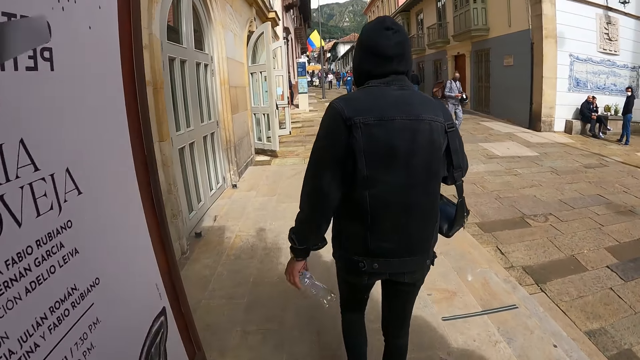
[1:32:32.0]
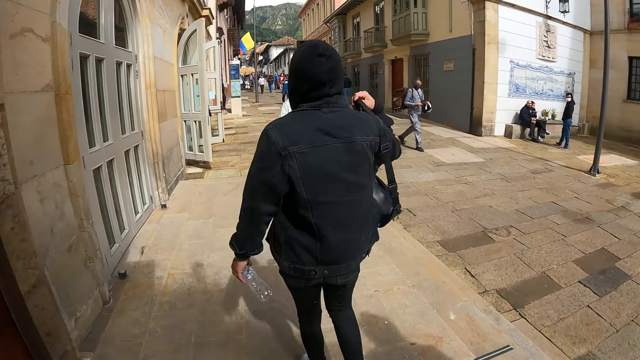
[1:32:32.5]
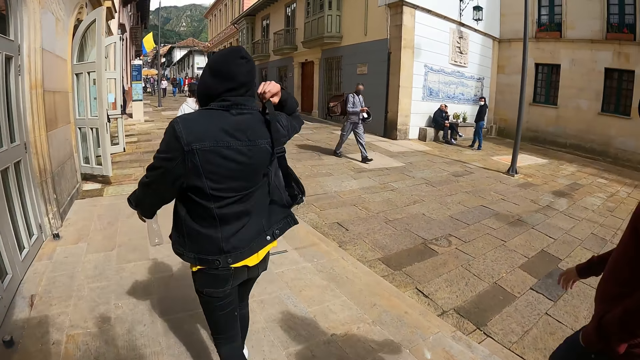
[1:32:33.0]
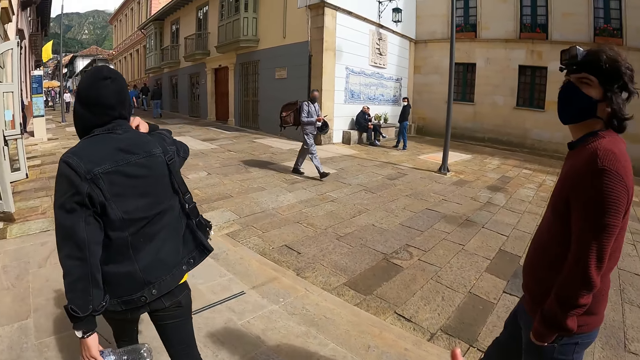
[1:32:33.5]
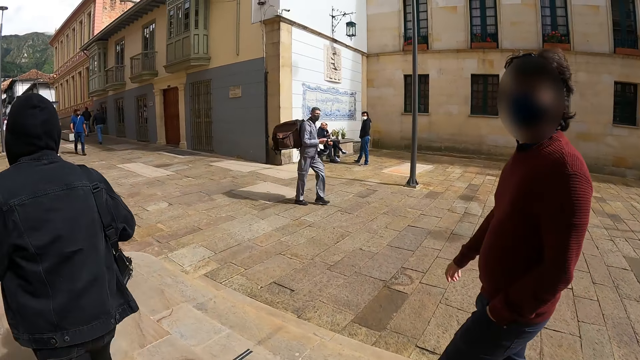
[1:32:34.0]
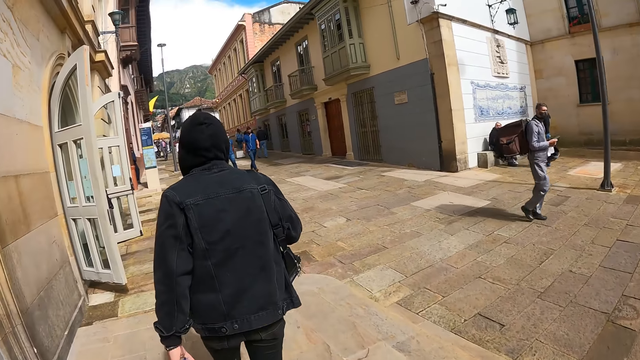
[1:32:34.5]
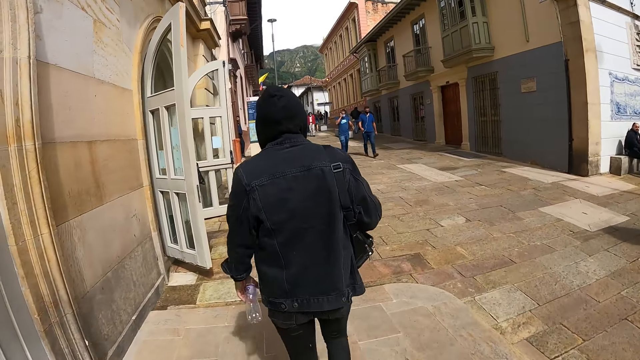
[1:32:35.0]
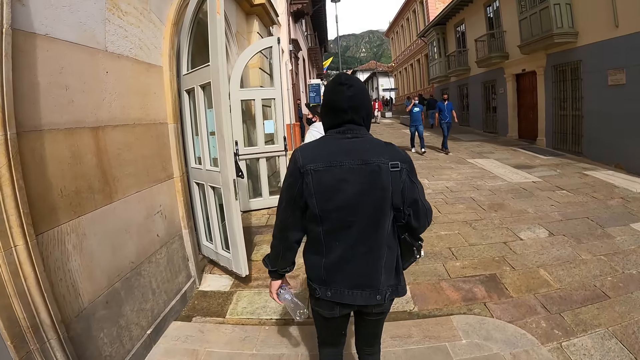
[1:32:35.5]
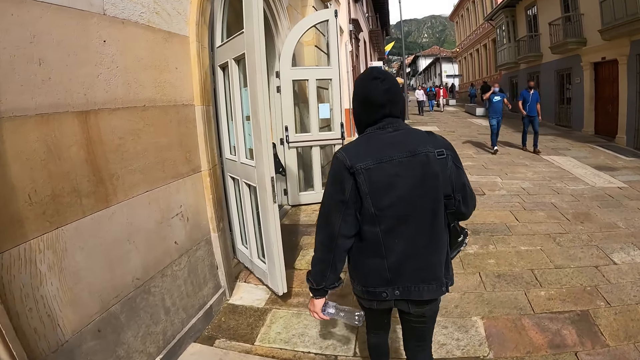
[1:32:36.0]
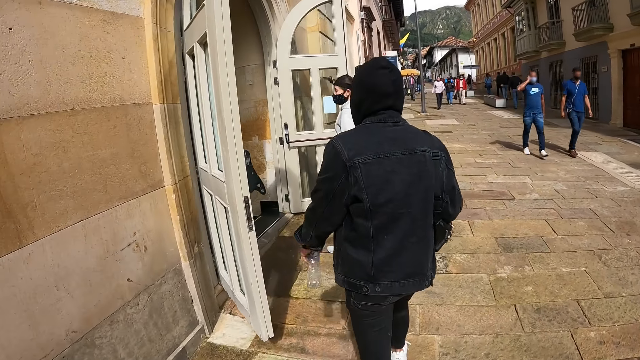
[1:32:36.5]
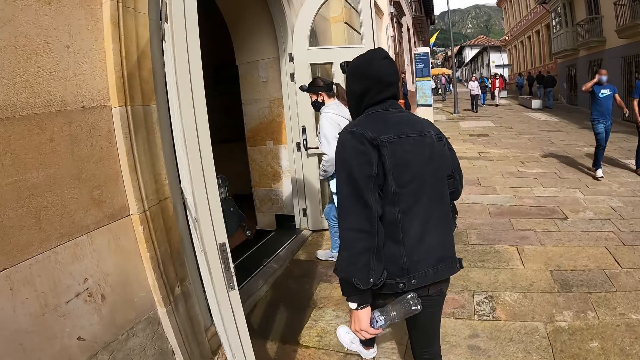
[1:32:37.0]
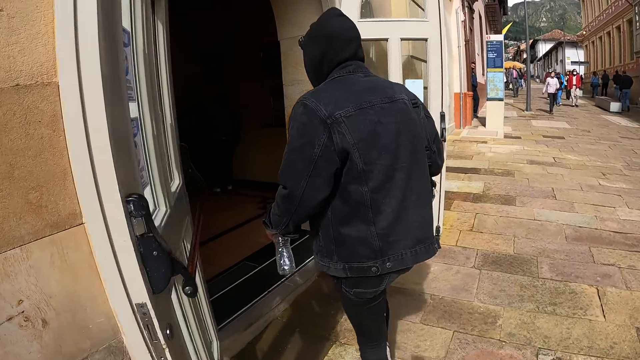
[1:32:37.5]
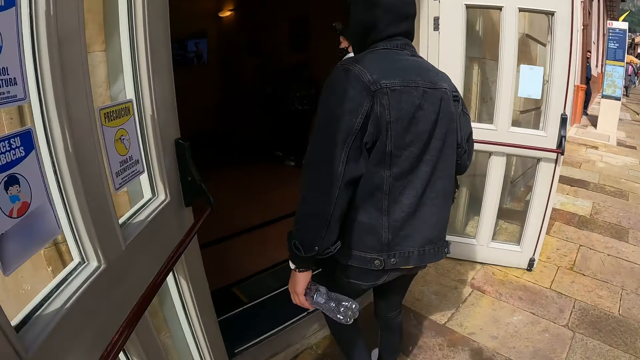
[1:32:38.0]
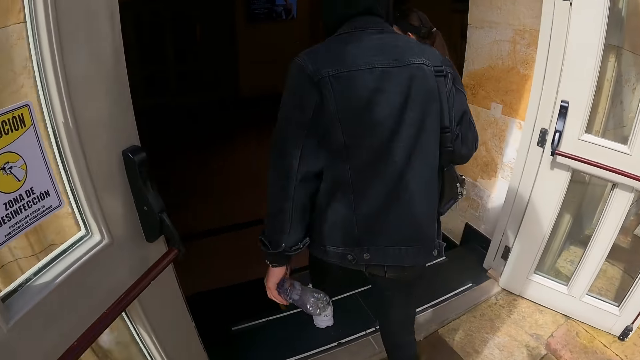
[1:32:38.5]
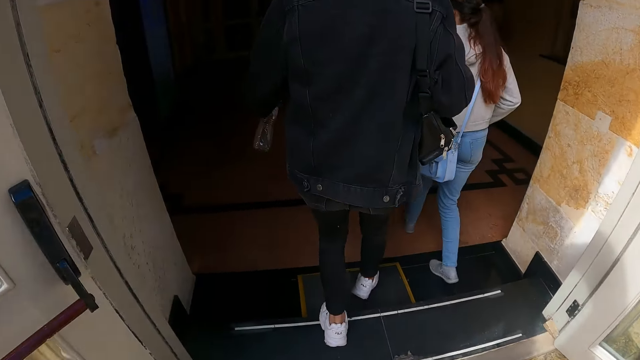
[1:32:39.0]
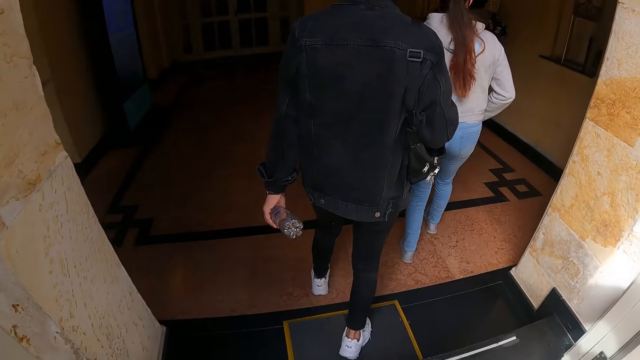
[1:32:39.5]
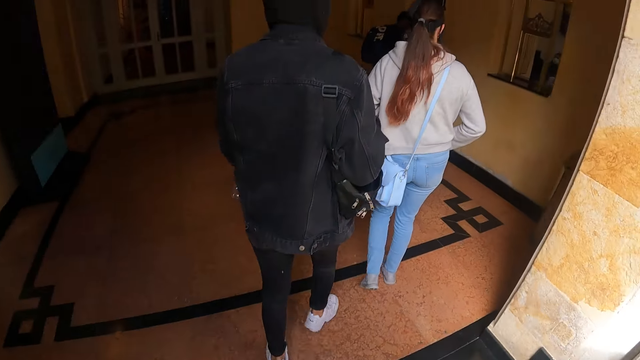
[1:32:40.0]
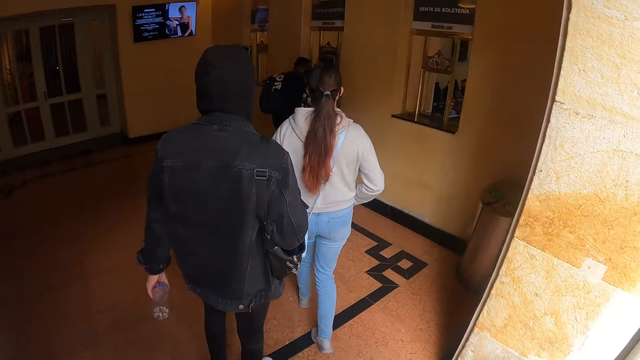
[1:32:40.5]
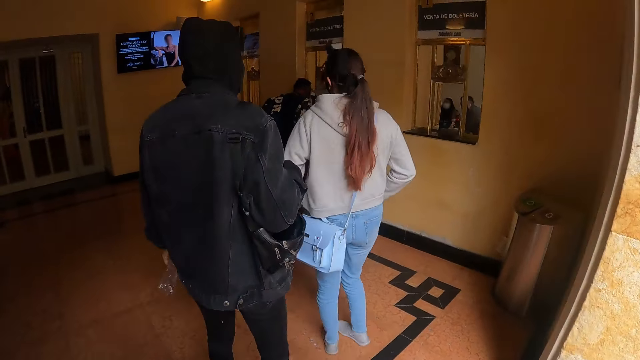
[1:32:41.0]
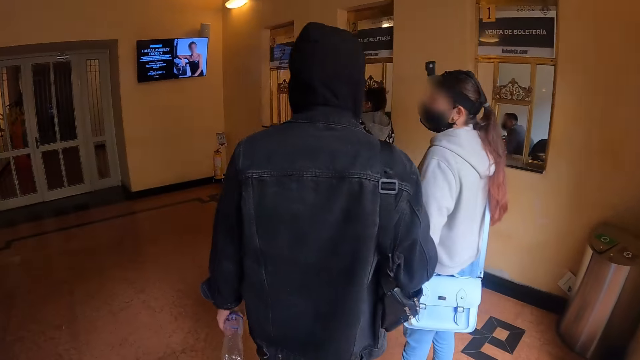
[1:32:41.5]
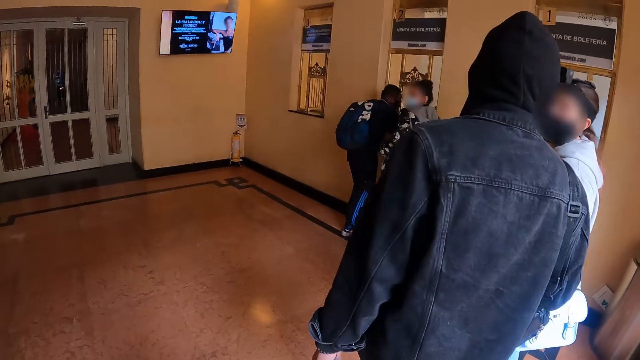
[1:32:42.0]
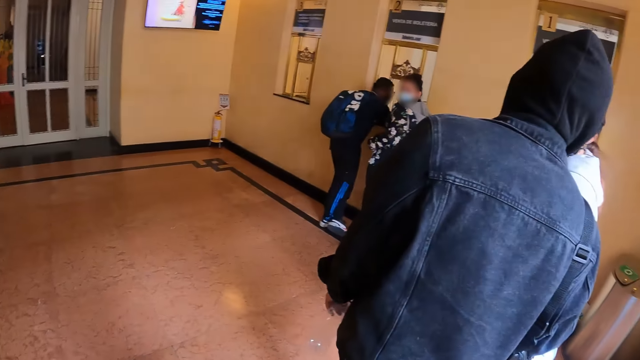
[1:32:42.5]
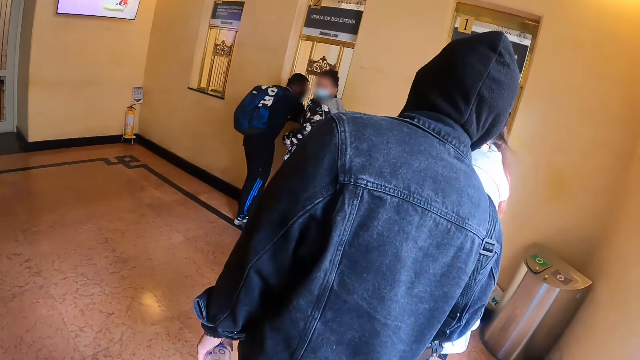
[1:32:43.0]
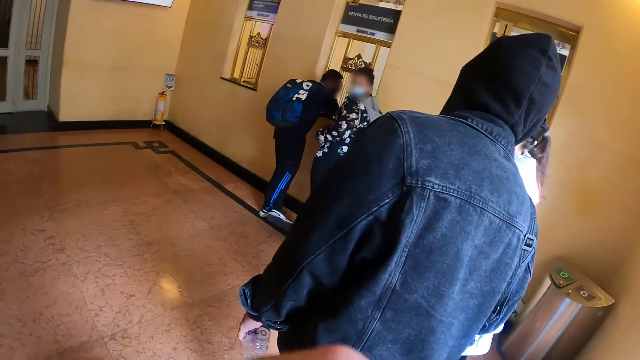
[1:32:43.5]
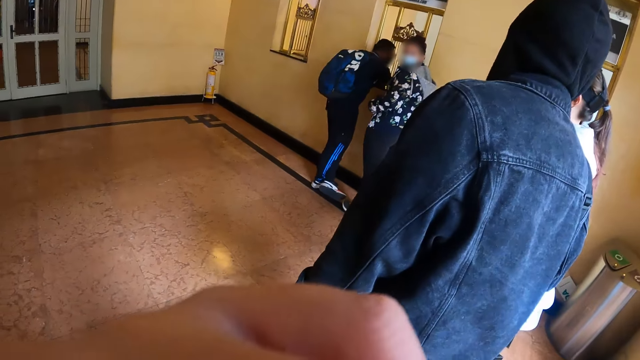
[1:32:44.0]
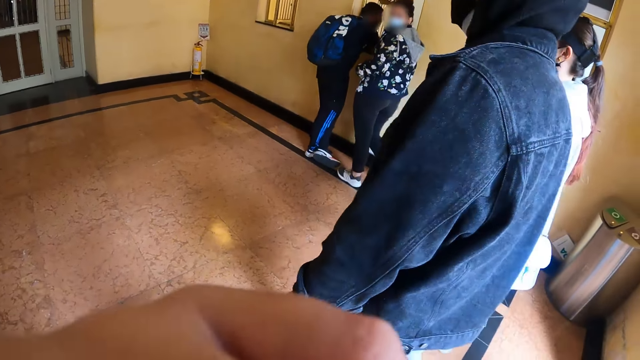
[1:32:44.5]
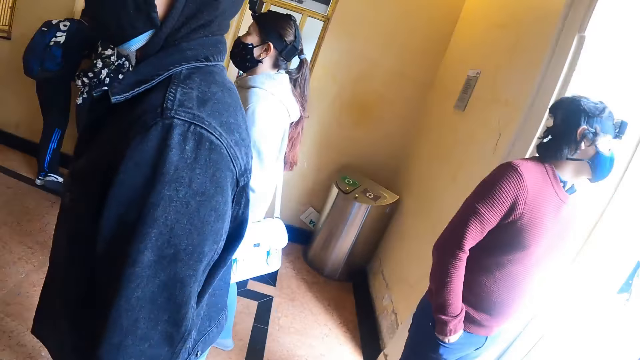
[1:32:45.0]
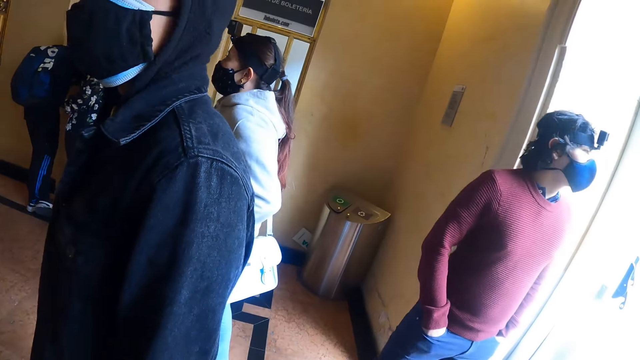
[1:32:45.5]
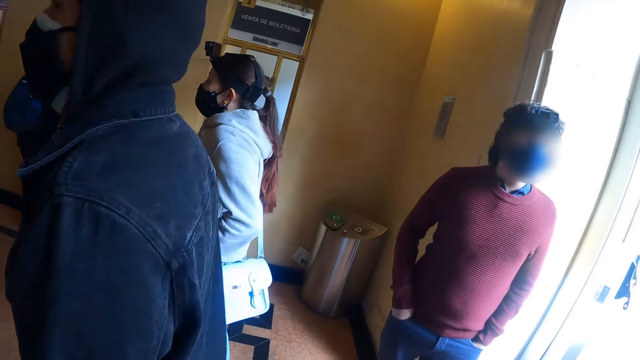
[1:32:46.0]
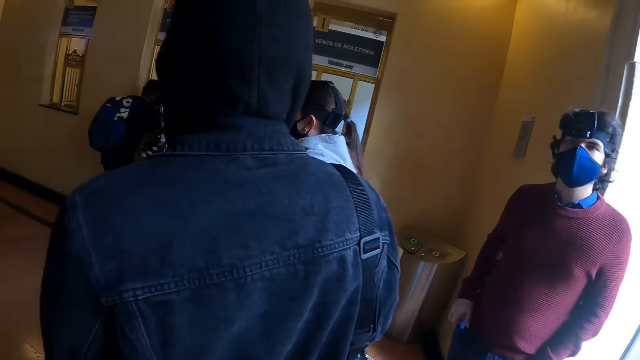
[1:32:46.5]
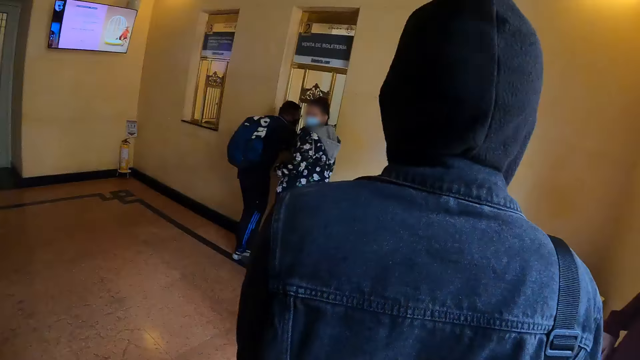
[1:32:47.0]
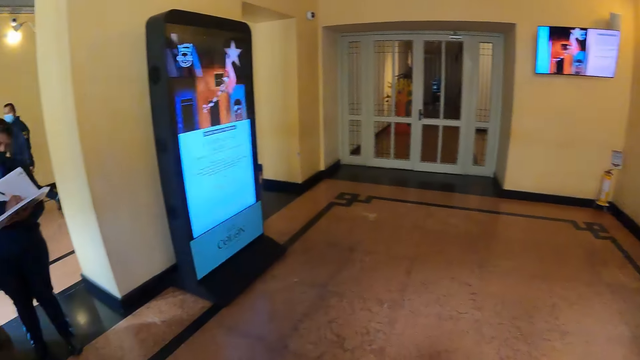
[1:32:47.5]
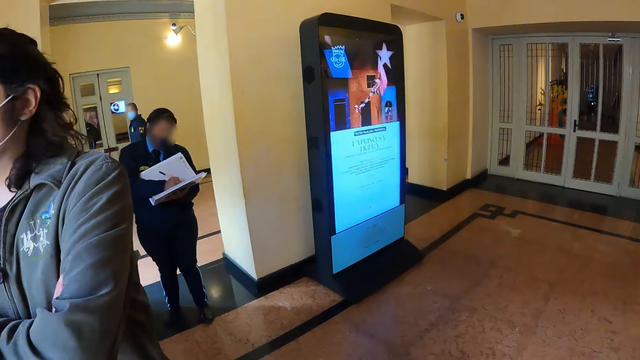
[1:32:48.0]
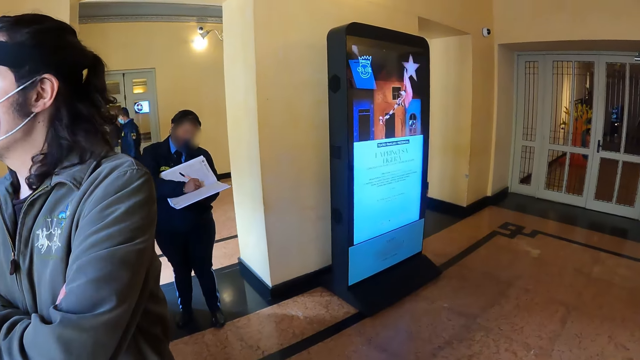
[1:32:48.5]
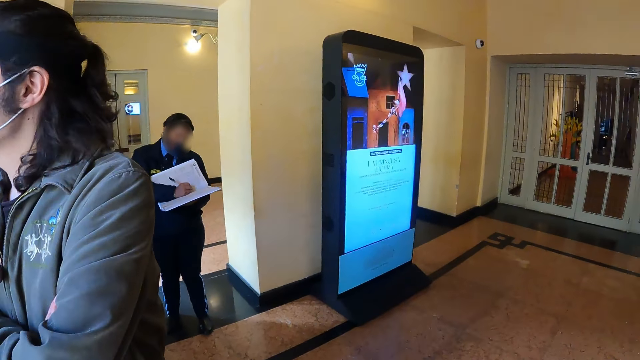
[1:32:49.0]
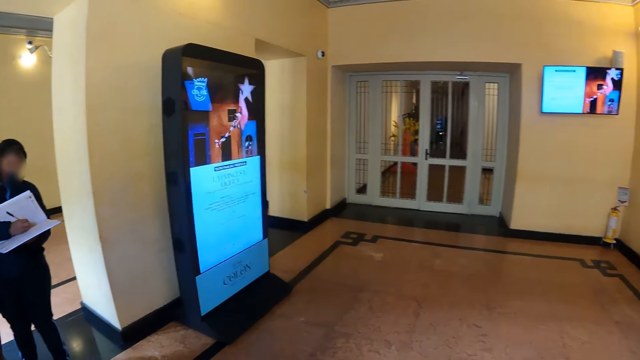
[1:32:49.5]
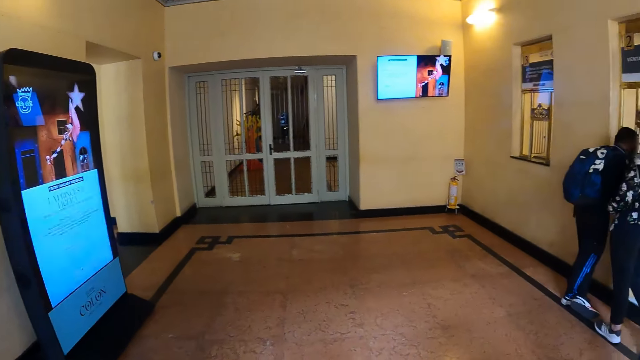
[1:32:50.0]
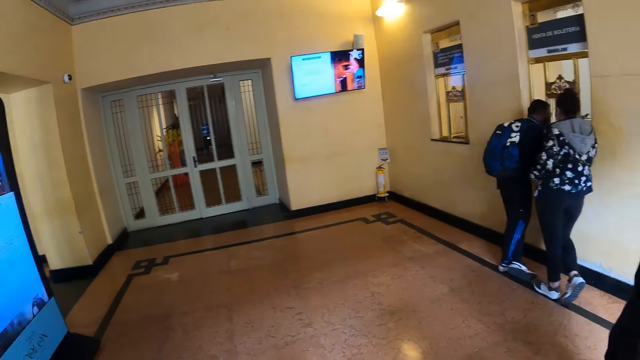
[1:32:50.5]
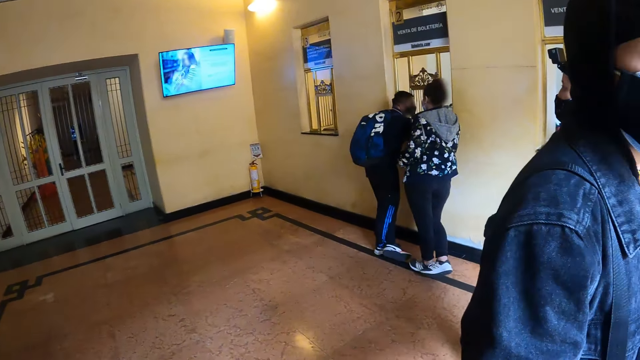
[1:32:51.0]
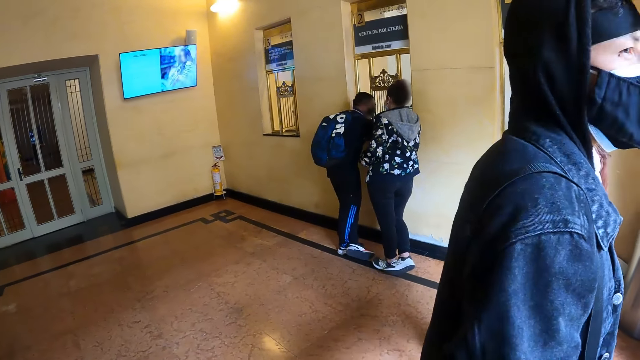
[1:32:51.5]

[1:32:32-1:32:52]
The camera wearer enters a building. They look around the room.
